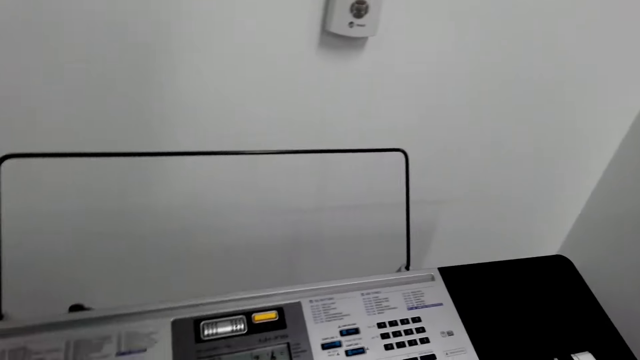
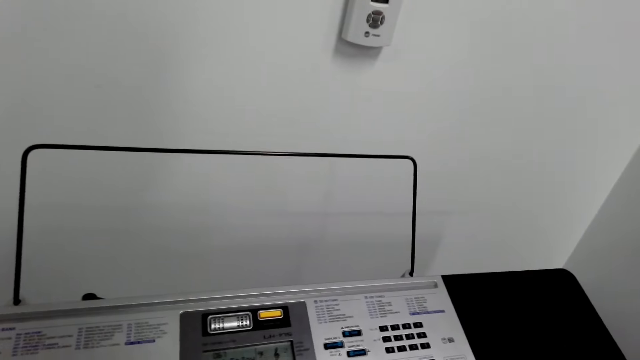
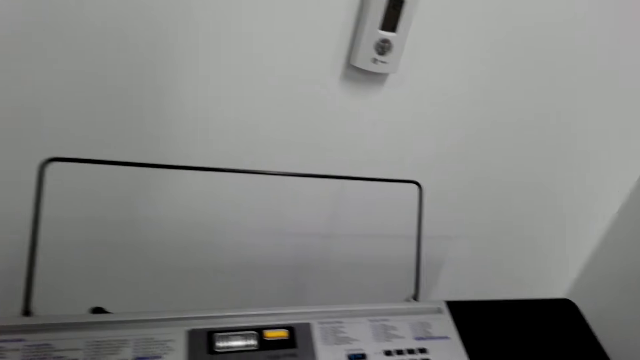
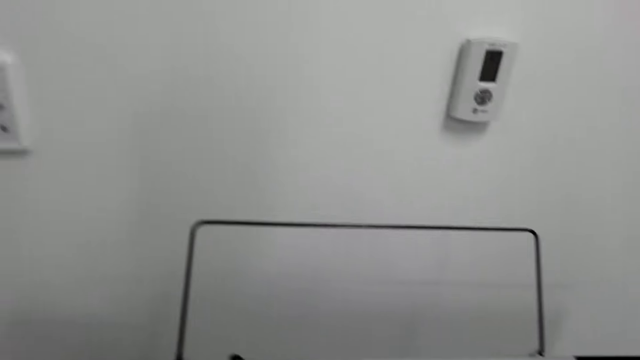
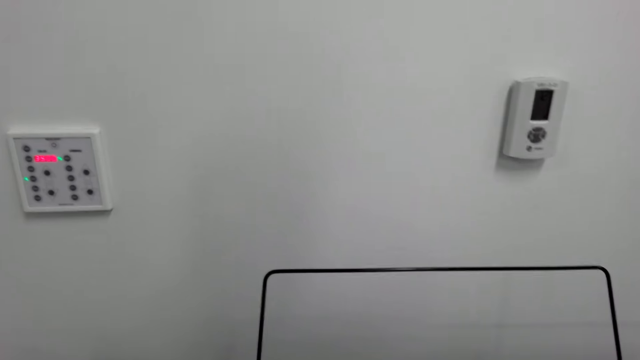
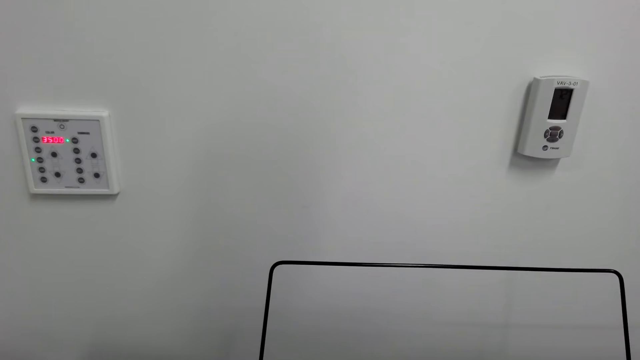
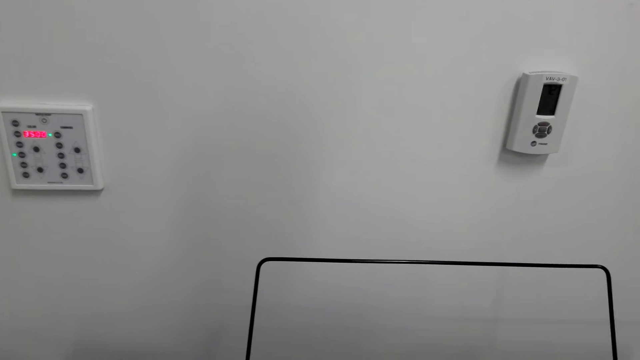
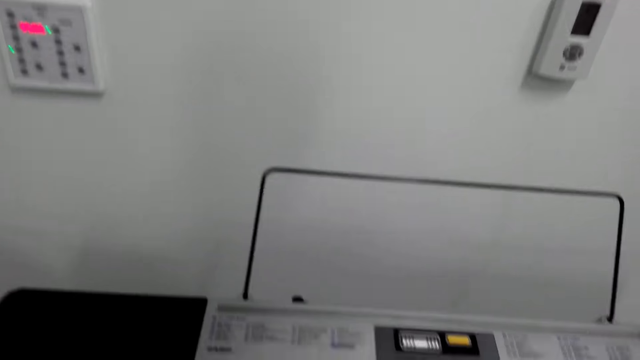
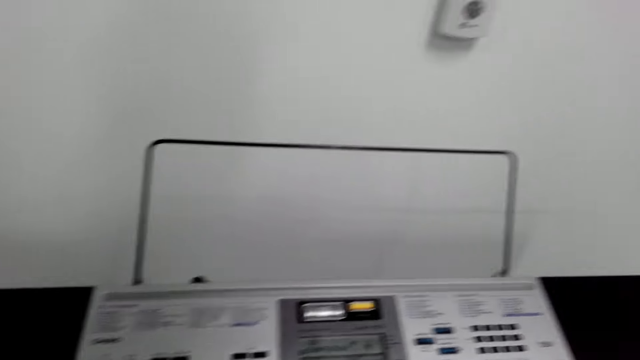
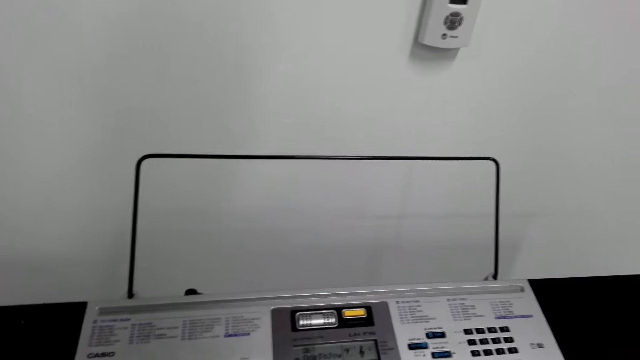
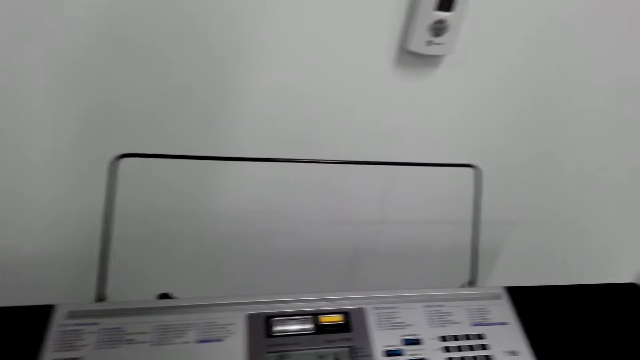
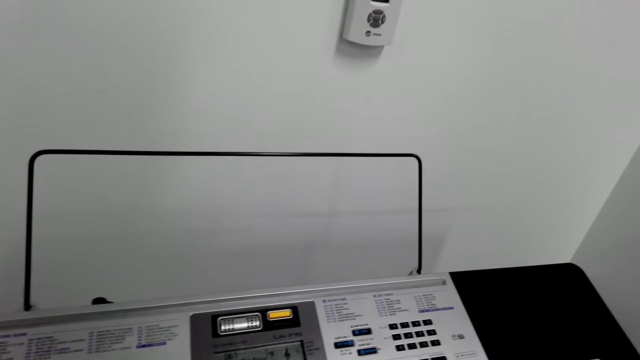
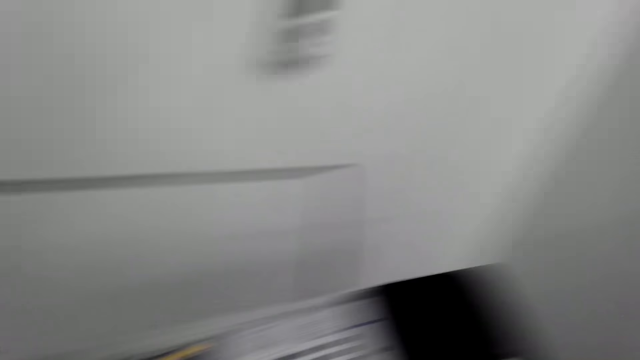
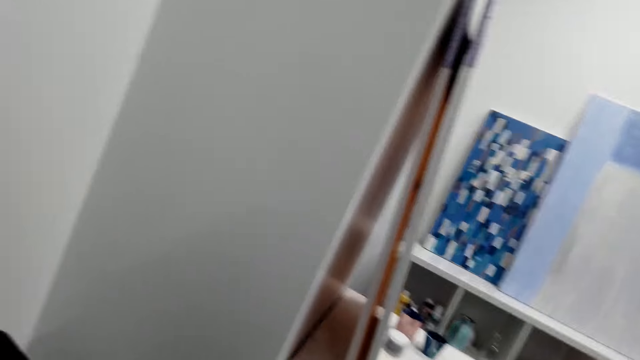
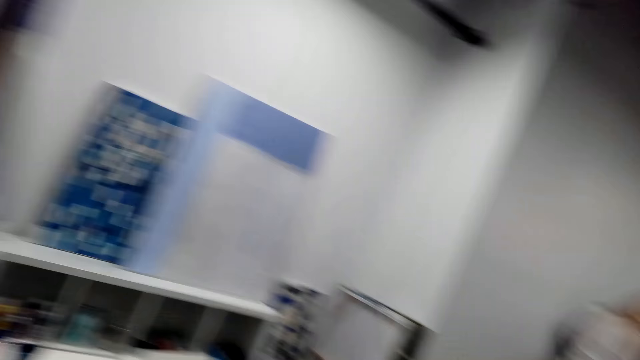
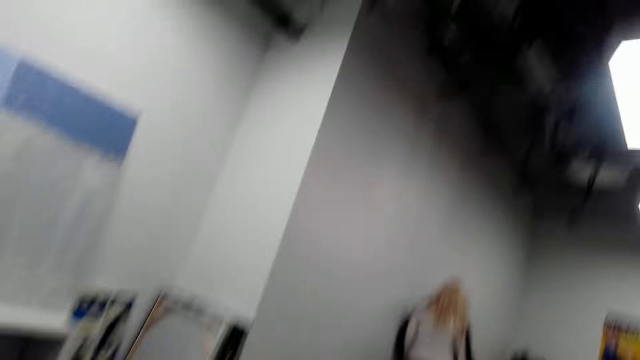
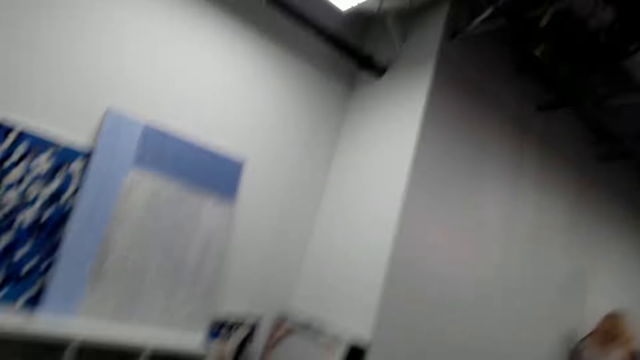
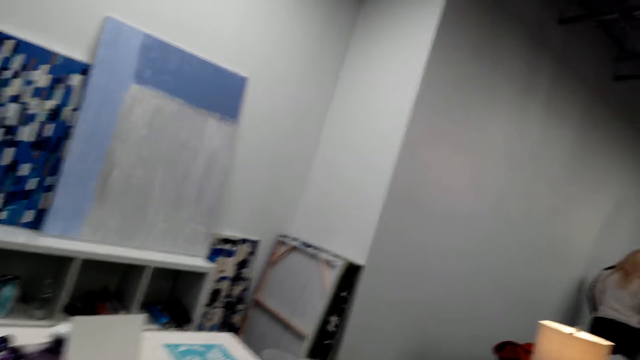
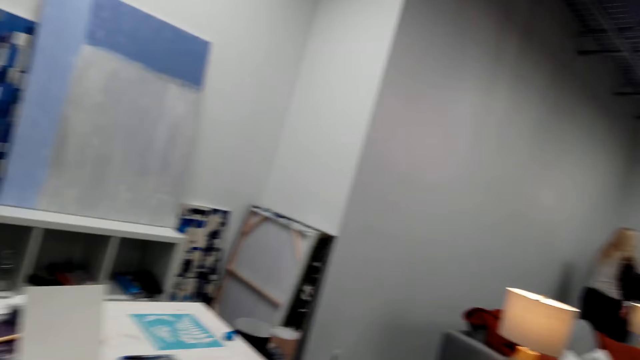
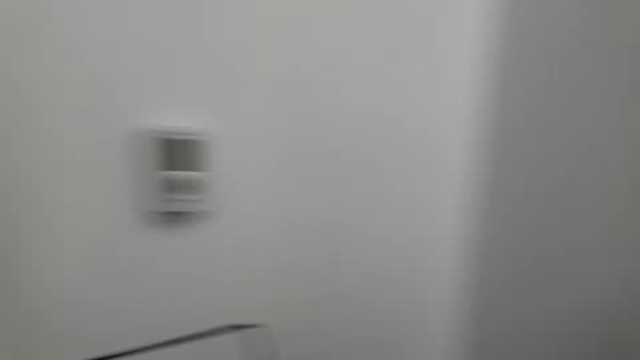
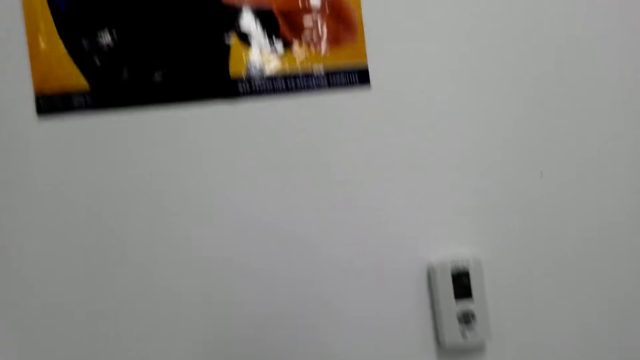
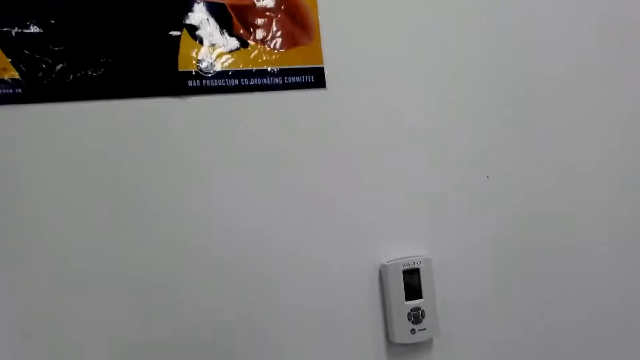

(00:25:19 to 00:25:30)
The camera wearer looks on the wall. They play the piano. They look at the boards. They look around.

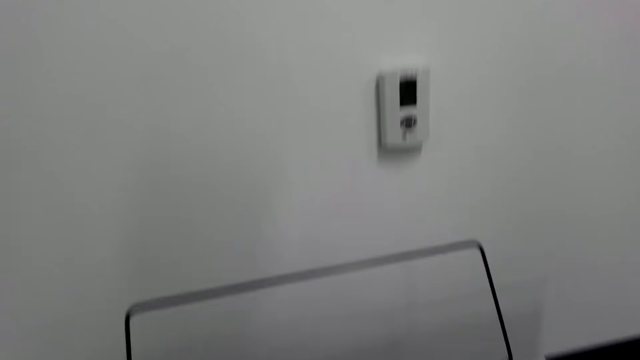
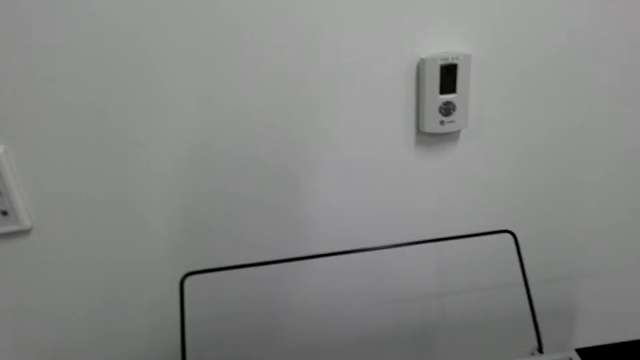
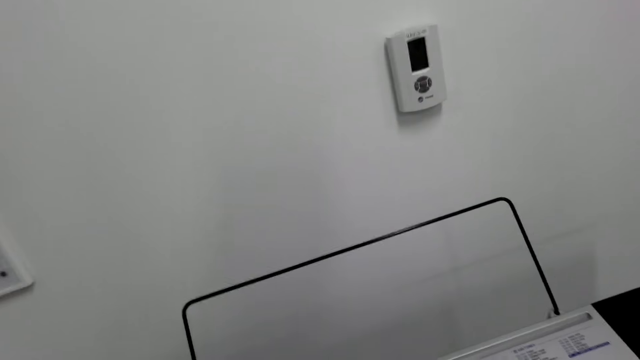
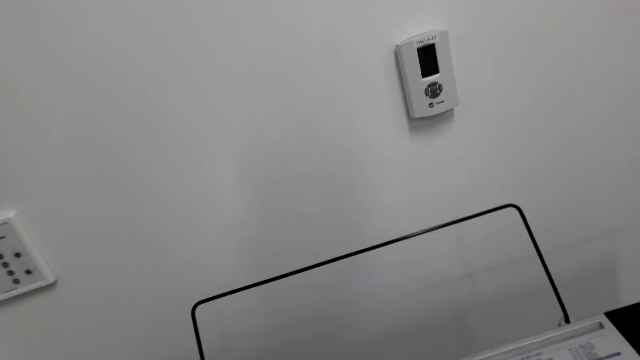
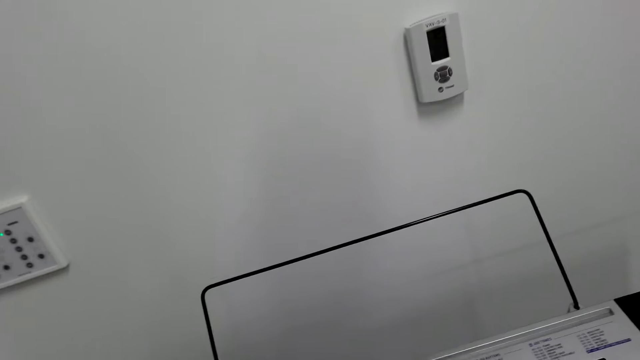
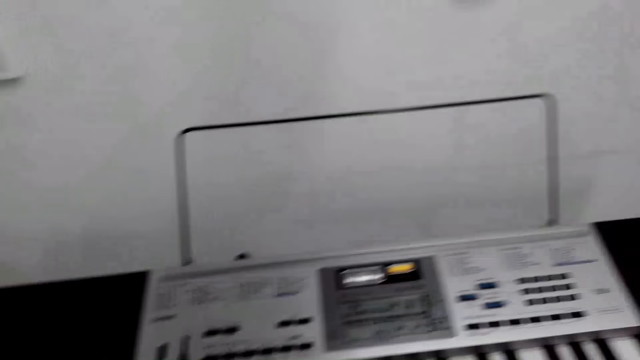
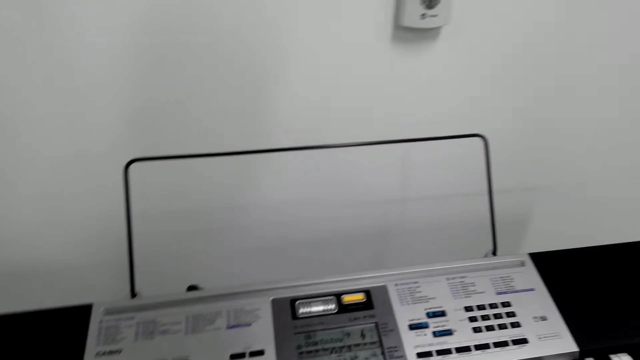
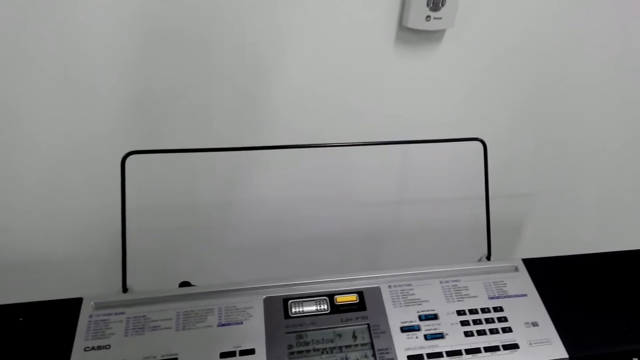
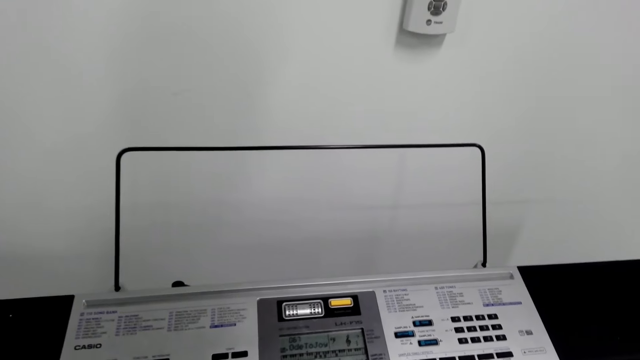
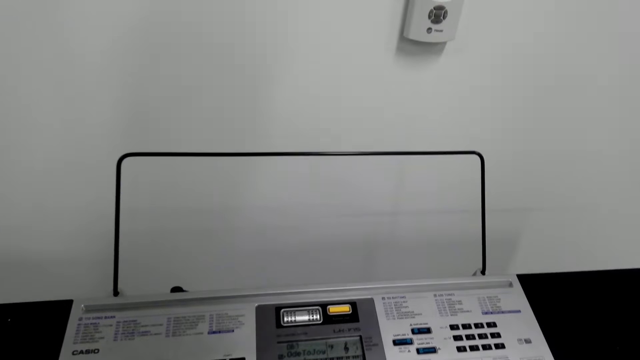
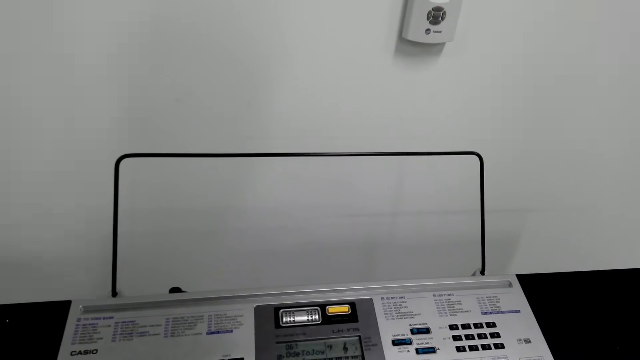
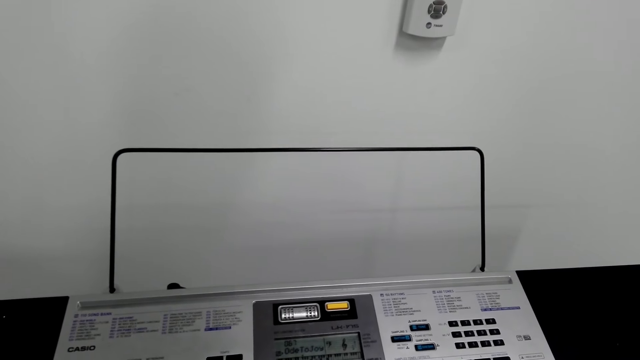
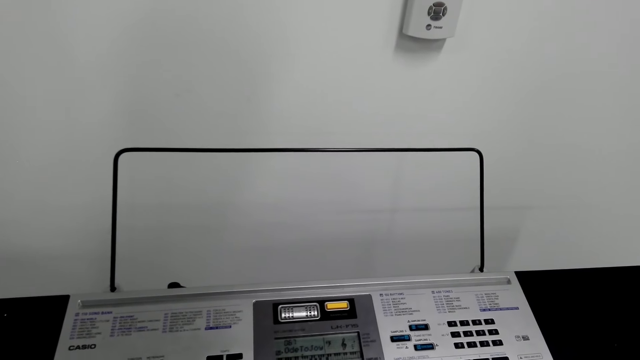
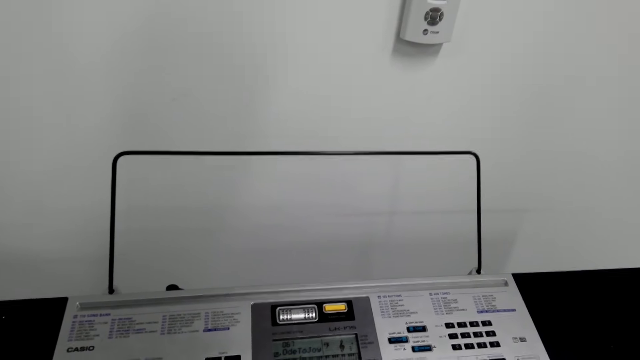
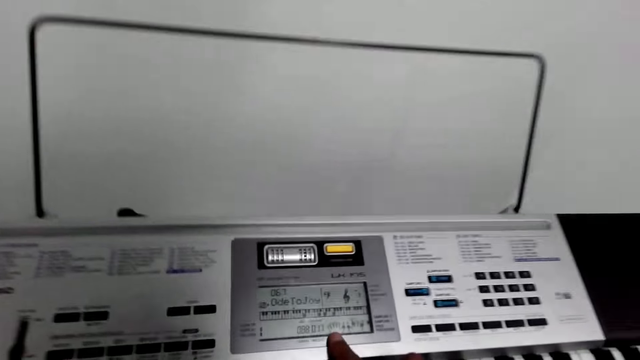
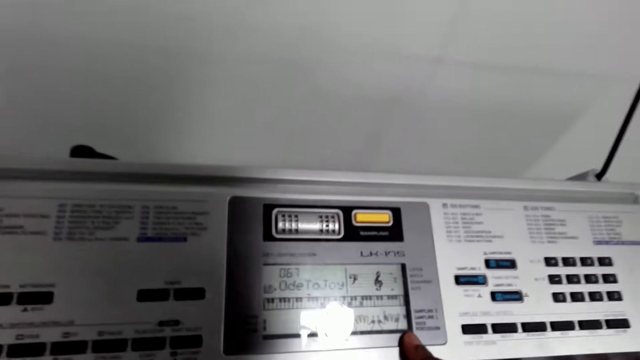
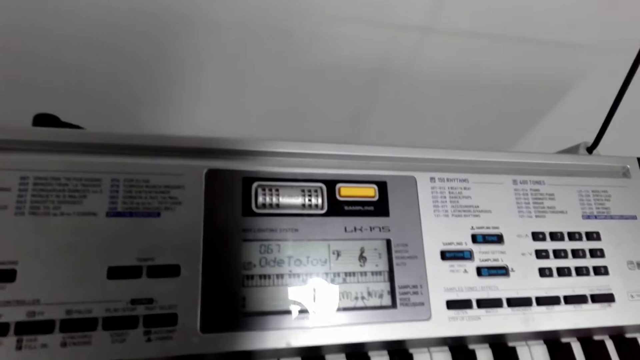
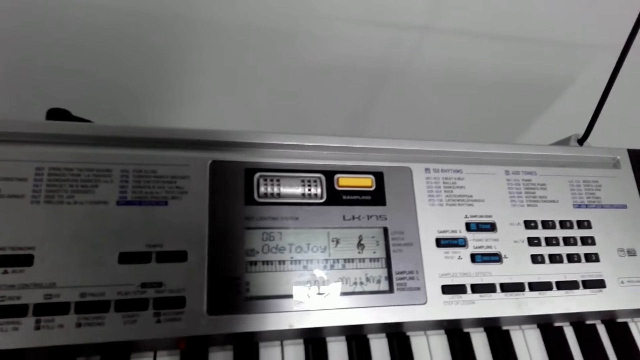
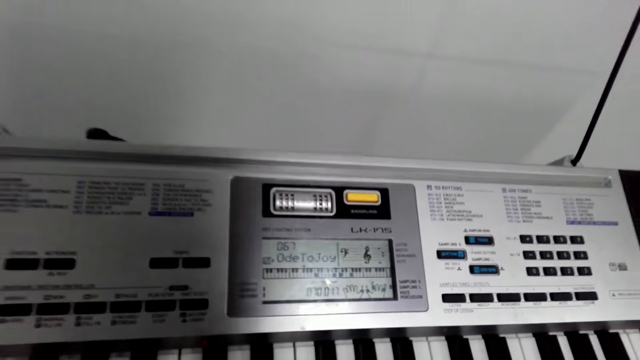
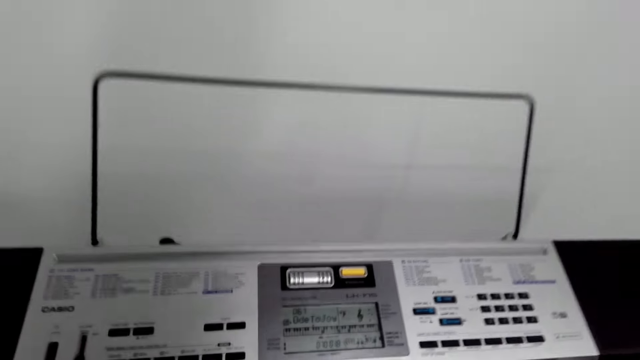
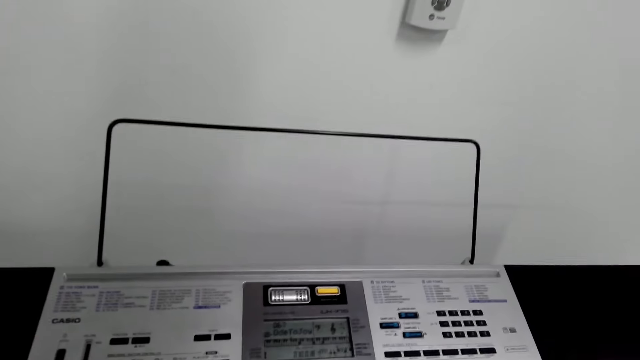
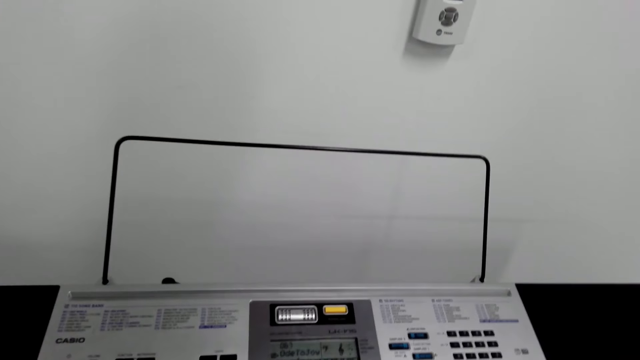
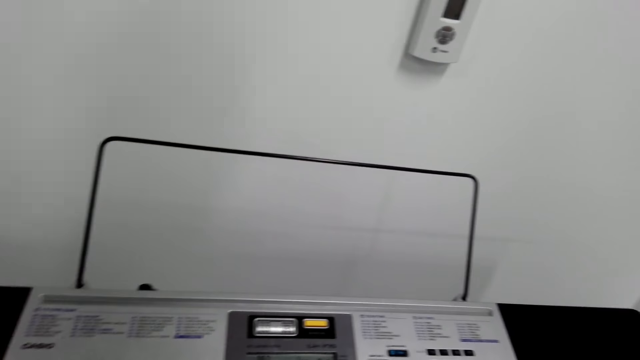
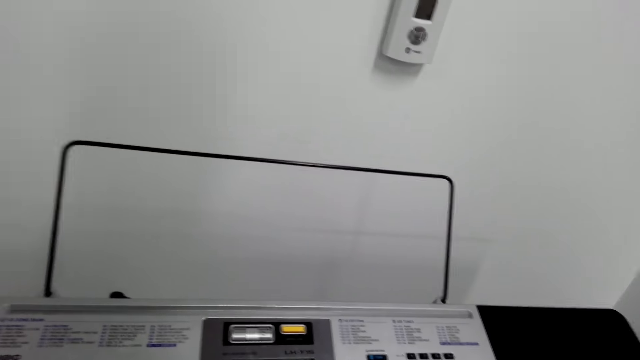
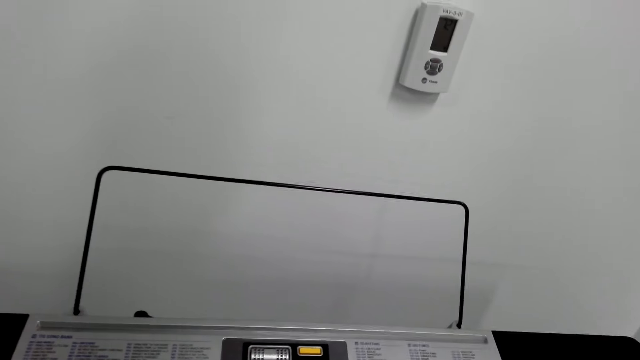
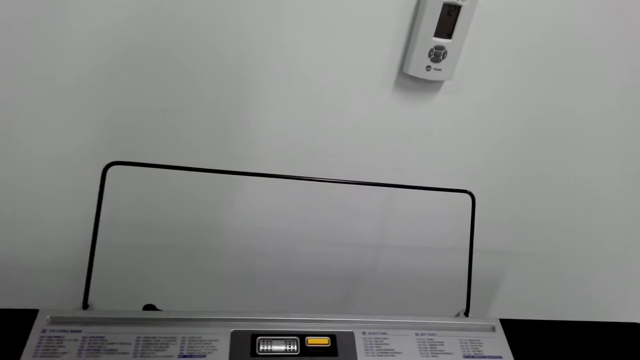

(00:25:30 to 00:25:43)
The camera wearer plays the piano. They look at the piano. They play the piano.
